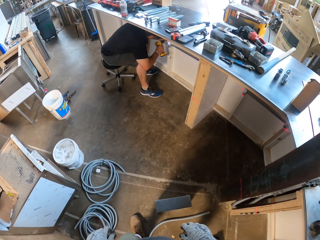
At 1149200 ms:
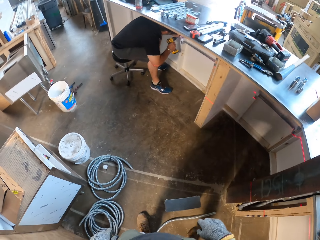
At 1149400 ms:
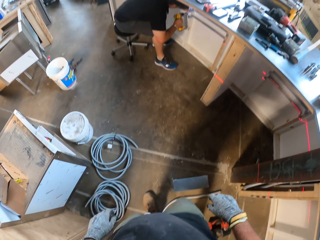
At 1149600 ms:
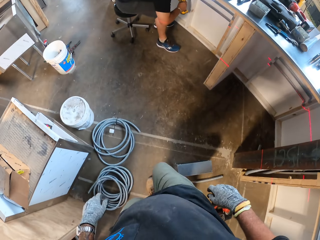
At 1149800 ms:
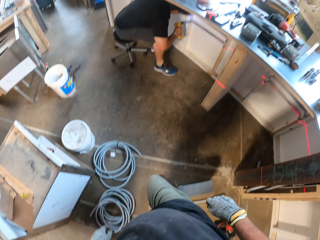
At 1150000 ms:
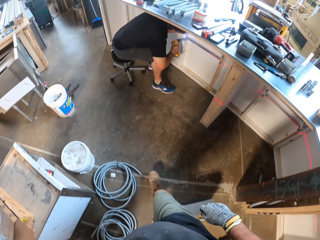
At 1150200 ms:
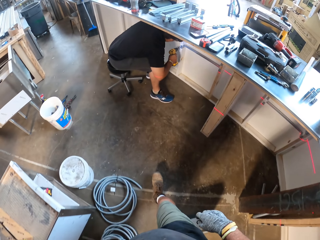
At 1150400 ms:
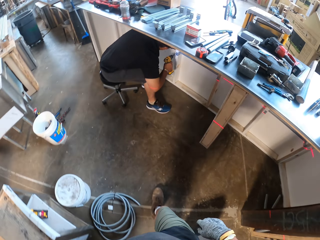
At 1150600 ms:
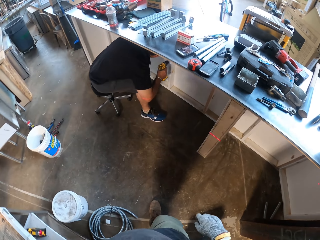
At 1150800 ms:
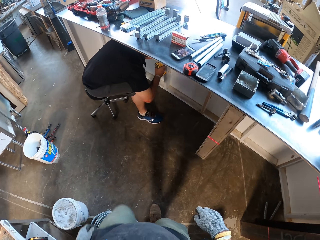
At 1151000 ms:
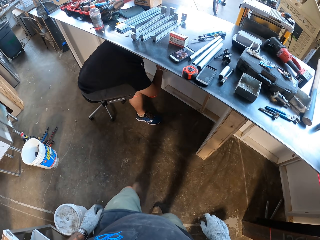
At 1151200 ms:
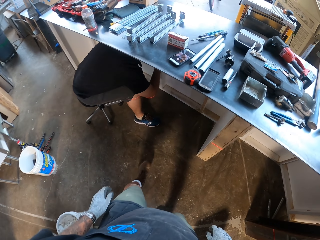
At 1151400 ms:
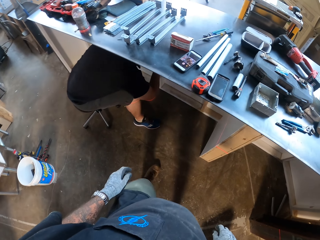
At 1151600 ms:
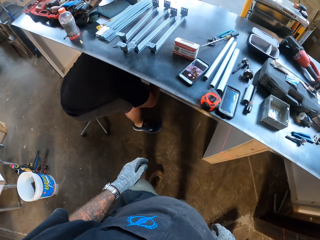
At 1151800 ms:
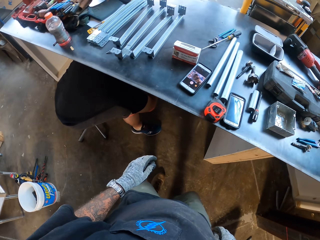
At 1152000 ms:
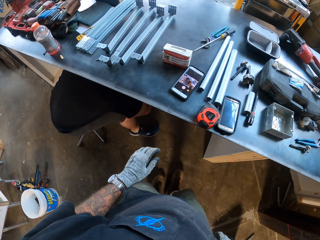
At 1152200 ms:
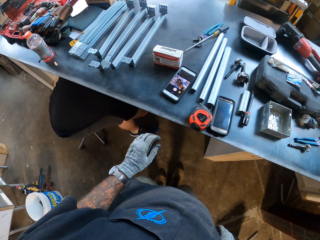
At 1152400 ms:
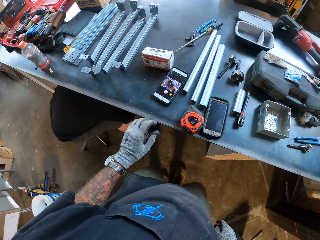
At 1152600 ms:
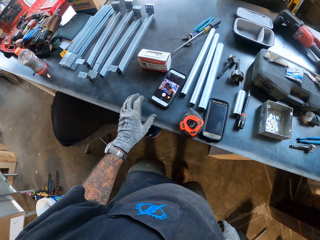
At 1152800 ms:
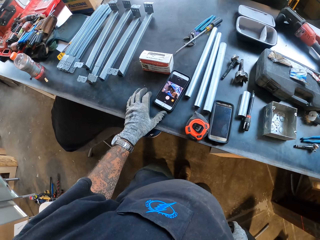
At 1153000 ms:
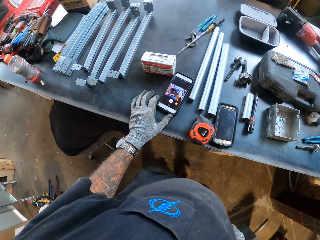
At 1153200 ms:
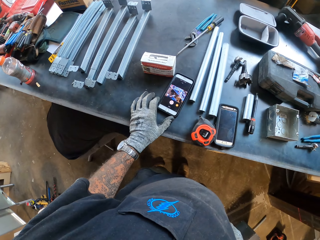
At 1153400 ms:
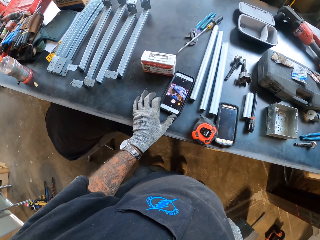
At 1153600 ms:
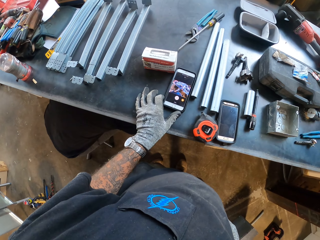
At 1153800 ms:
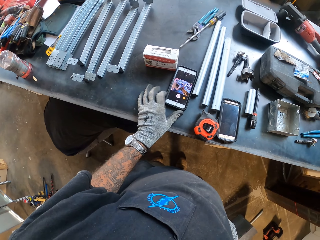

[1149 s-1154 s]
The man drills the wall. The camera wearer walks around the house. He looks at his phone.
